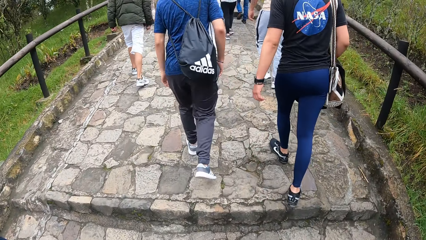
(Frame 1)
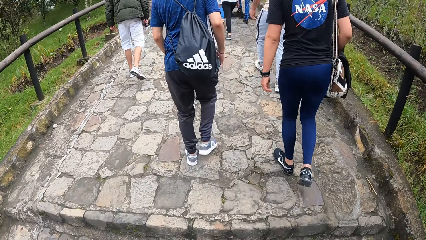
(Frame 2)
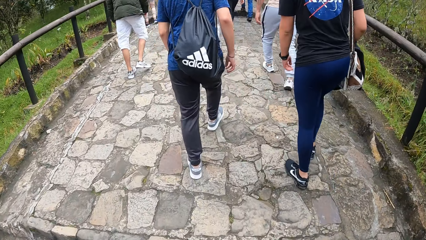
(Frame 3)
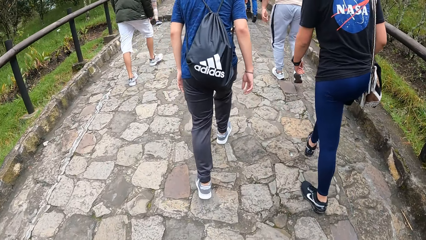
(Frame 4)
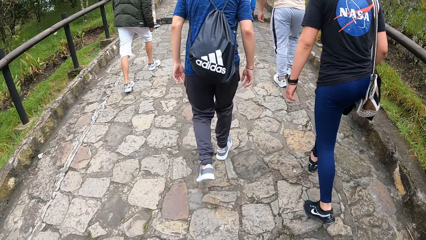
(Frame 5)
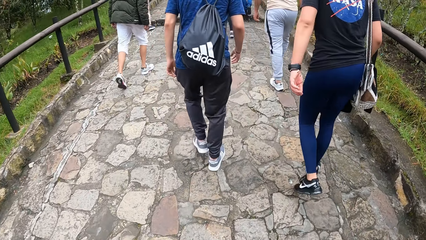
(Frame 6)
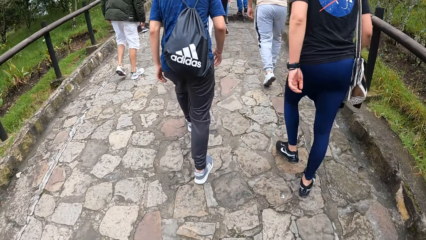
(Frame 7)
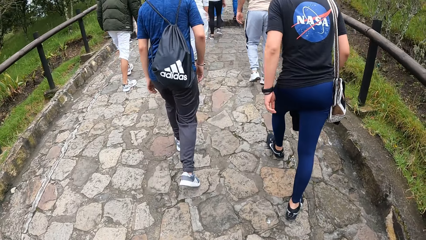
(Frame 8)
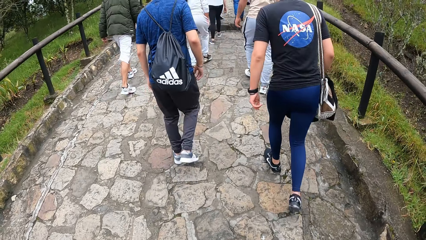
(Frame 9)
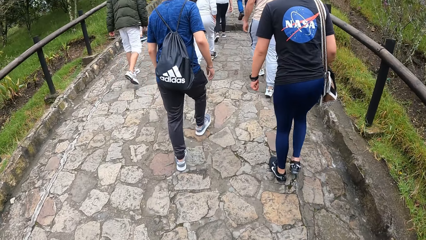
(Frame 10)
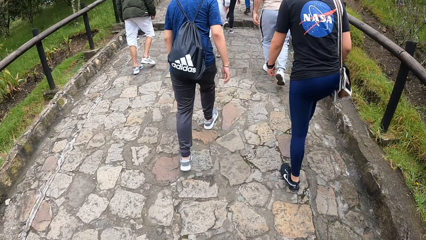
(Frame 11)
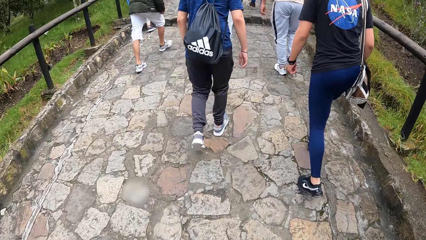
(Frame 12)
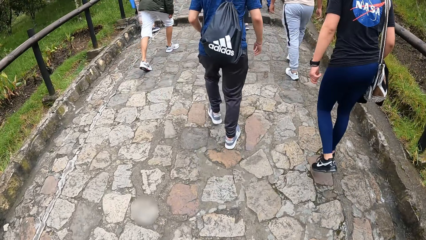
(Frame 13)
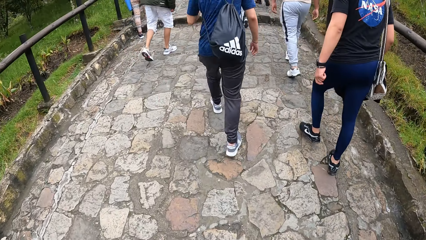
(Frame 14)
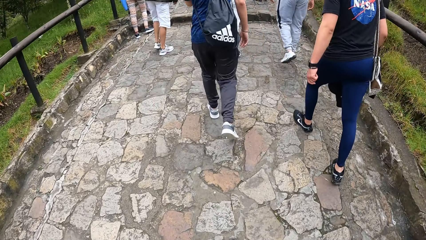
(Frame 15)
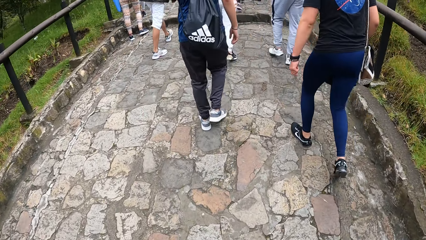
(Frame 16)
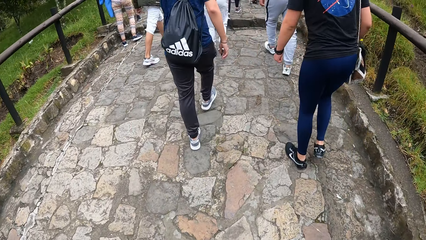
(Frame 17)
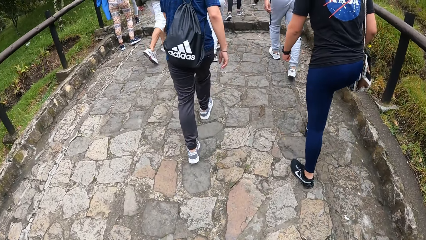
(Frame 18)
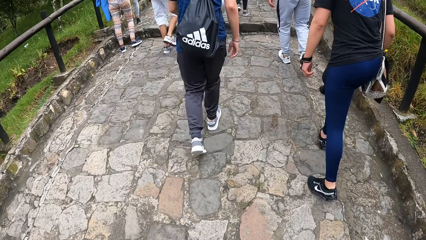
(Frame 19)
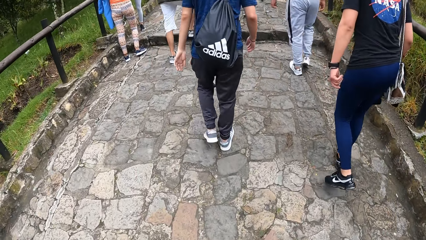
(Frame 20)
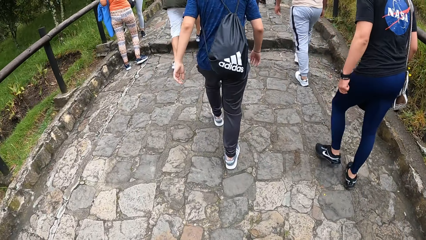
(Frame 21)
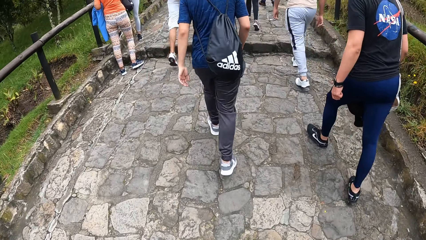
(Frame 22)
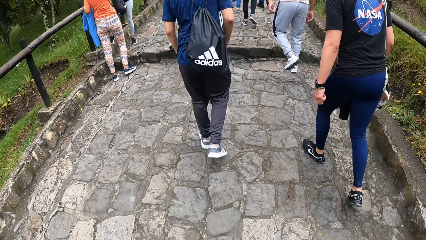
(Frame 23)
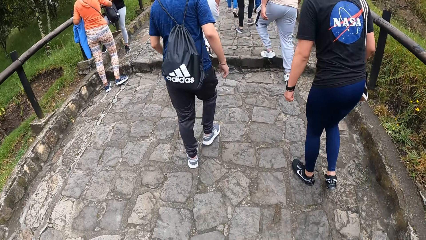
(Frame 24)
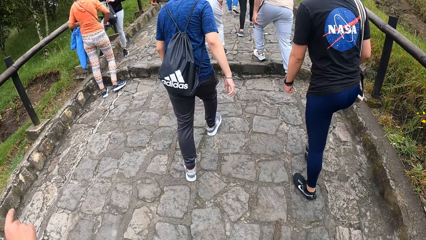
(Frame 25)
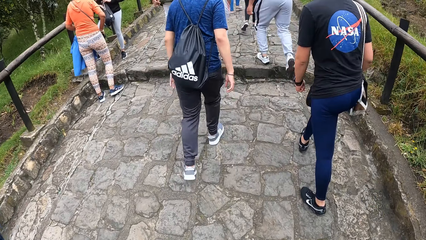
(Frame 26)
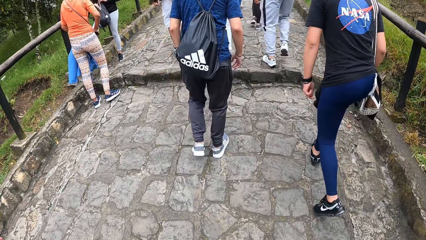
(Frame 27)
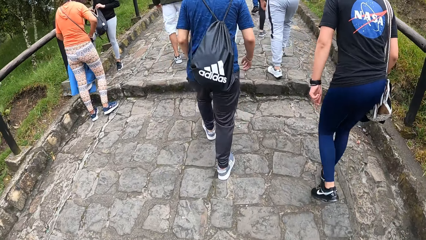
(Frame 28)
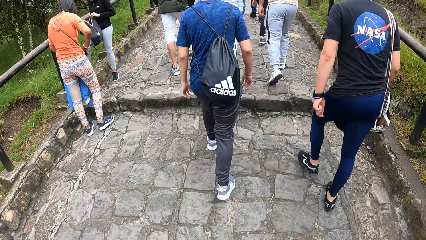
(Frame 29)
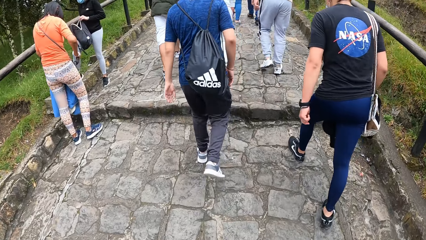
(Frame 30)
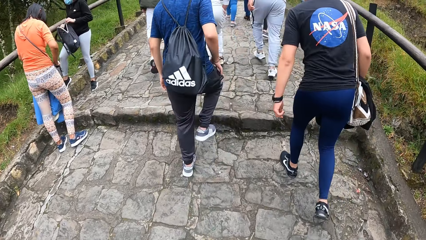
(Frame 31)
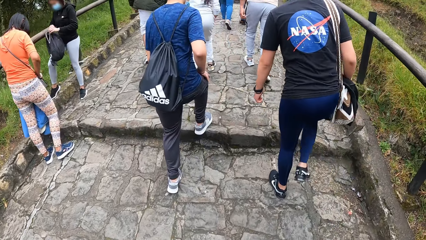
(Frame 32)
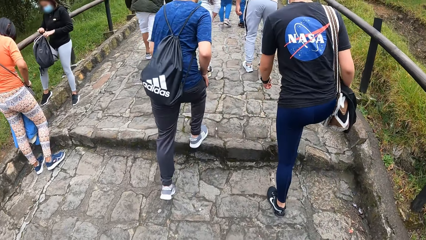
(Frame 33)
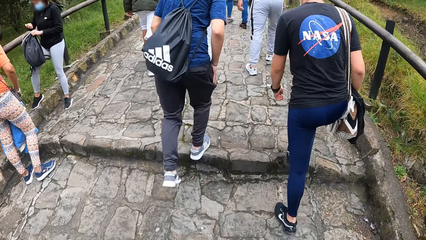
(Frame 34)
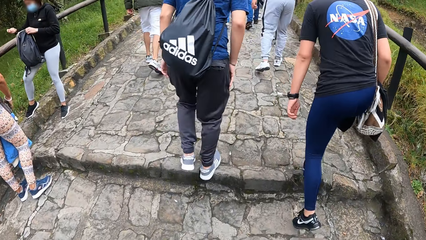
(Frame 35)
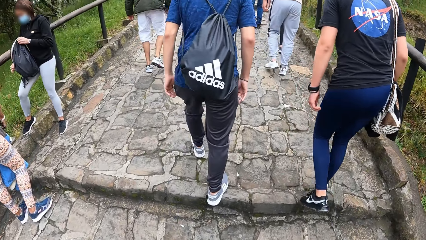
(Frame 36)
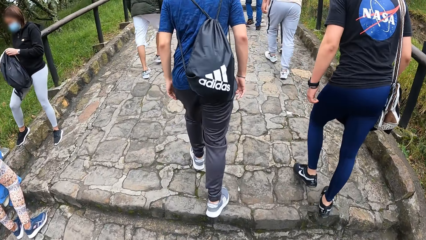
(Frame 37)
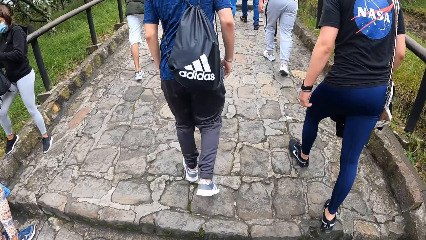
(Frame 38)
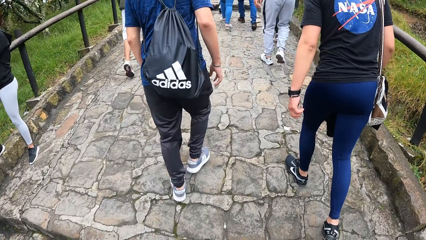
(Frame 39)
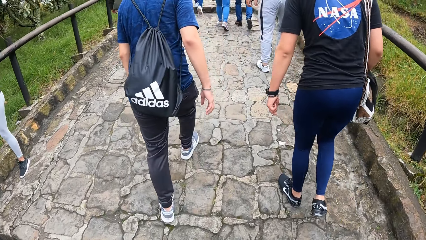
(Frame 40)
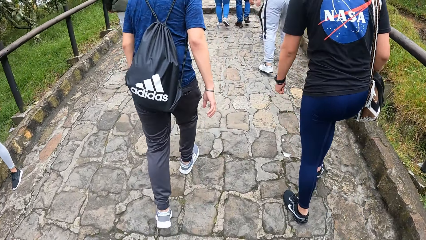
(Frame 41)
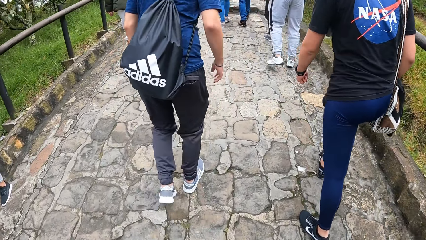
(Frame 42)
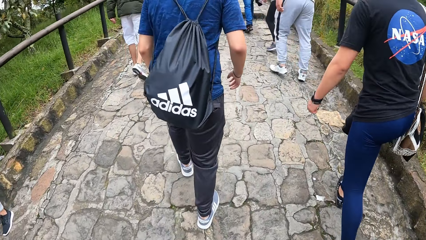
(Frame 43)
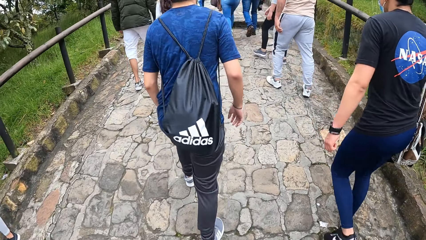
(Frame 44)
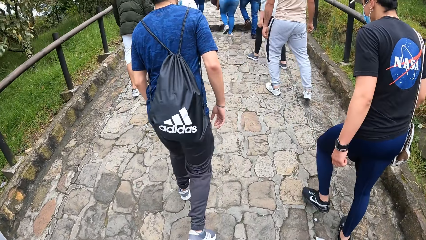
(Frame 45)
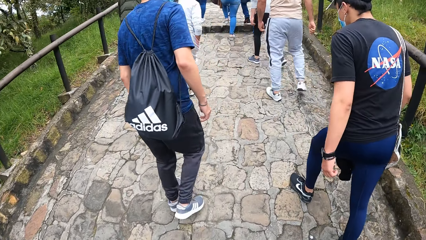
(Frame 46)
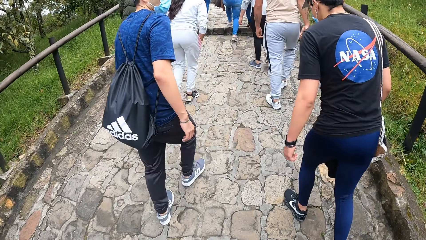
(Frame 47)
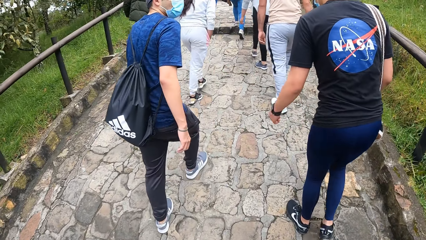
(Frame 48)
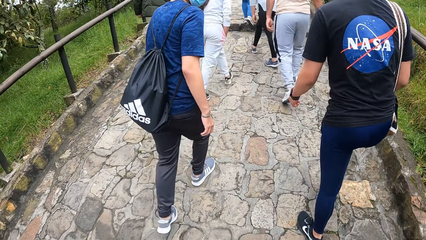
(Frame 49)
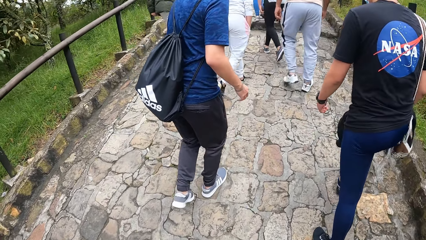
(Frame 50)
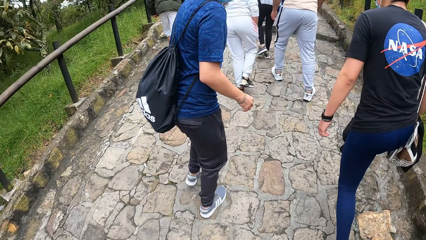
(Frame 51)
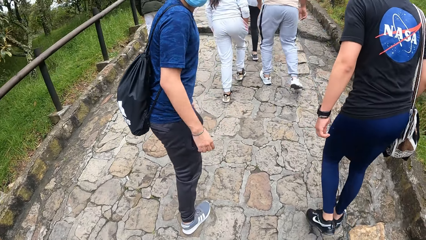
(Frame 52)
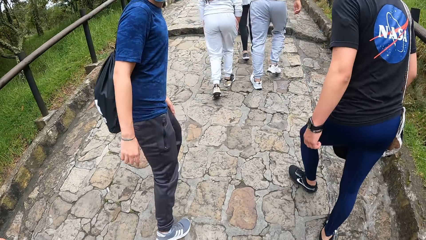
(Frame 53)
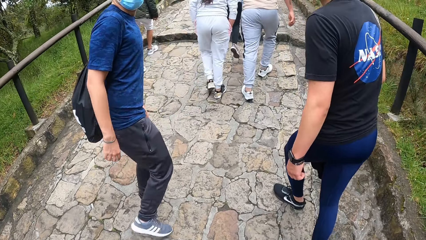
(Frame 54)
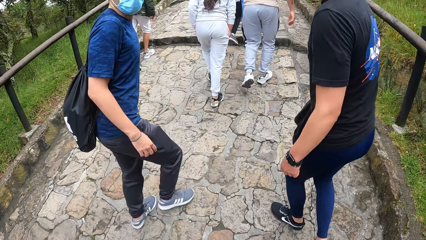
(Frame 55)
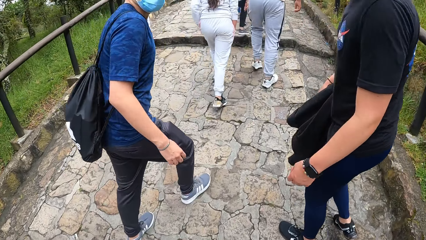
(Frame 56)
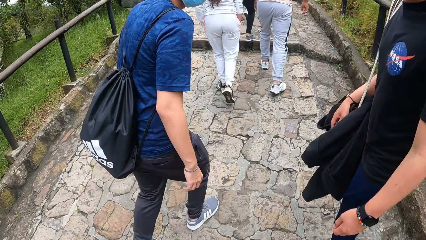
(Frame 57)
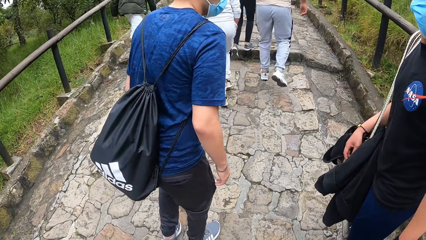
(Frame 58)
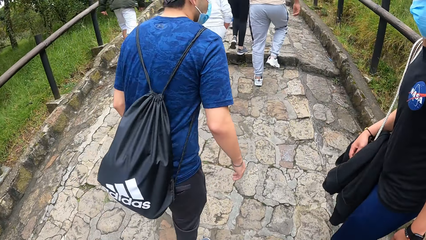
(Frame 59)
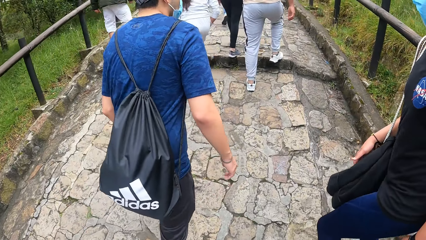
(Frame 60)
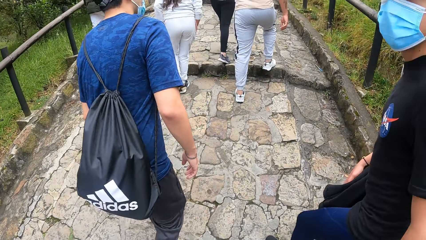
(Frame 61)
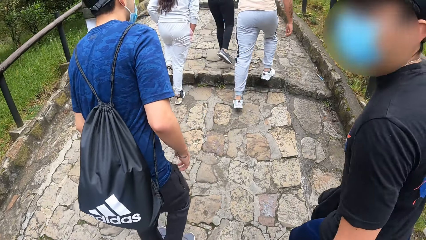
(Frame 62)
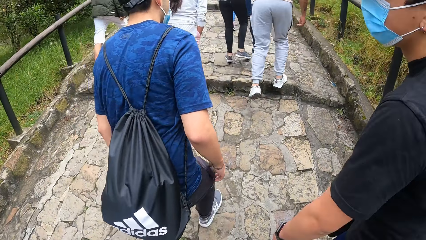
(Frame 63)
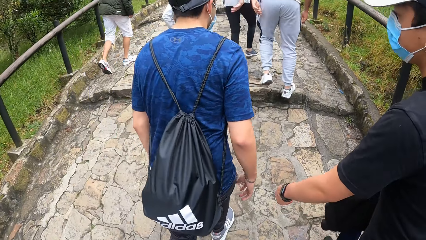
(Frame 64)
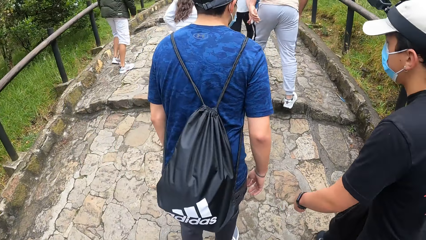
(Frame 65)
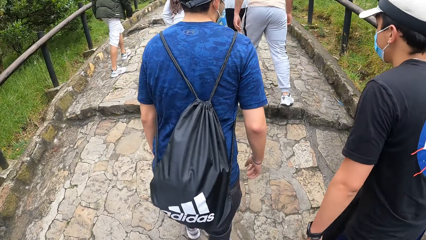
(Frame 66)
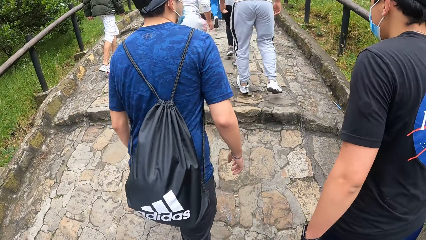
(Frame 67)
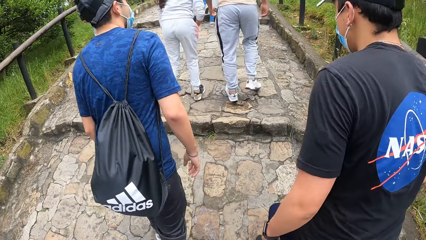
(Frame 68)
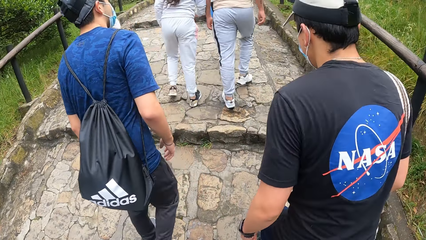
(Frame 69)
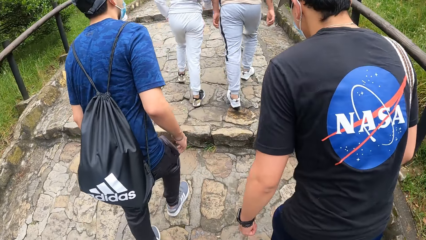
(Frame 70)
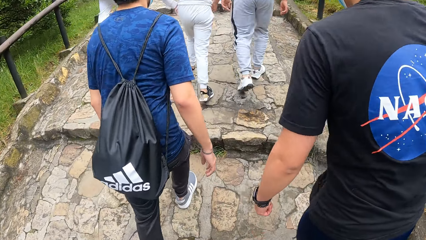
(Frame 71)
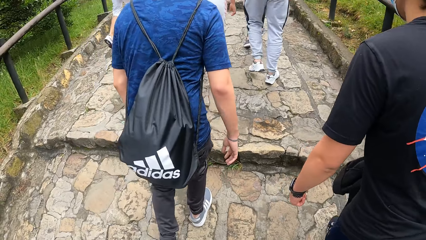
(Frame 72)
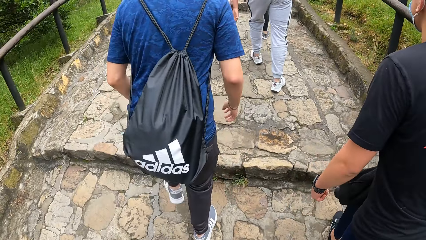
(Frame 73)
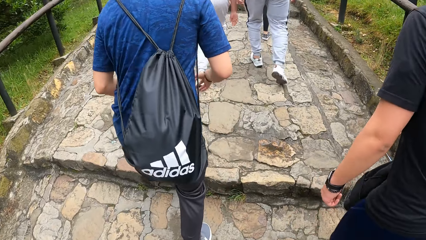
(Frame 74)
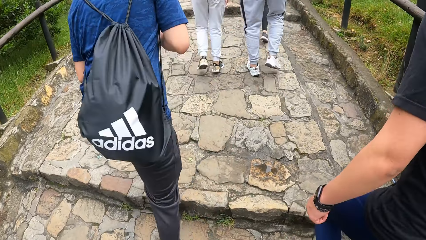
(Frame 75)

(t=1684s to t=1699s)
The camera wearer interacts with the man and another man.
